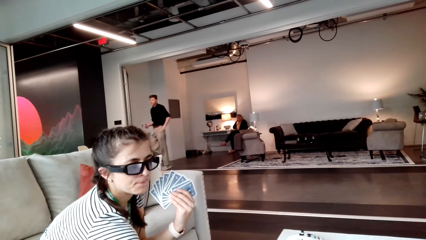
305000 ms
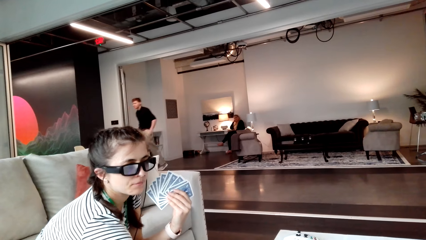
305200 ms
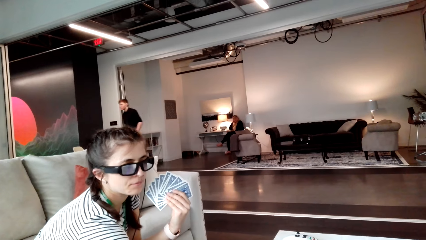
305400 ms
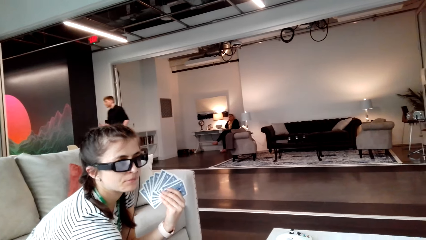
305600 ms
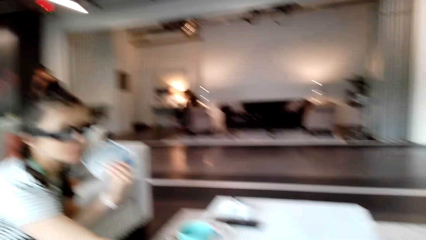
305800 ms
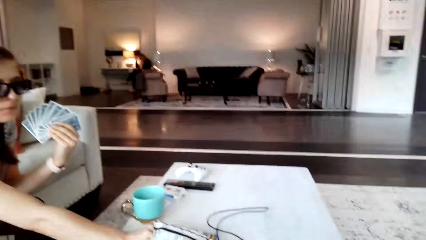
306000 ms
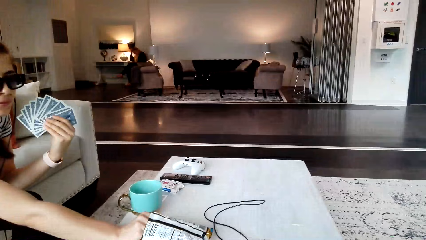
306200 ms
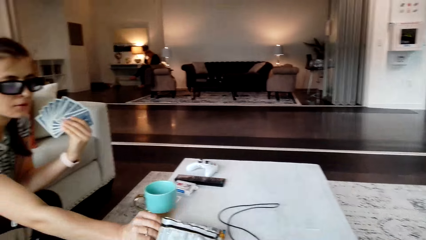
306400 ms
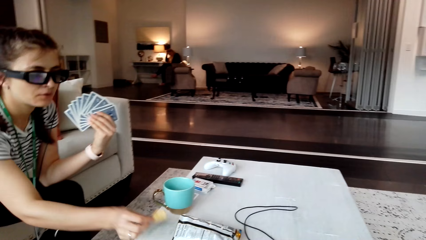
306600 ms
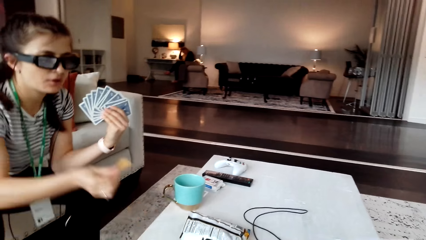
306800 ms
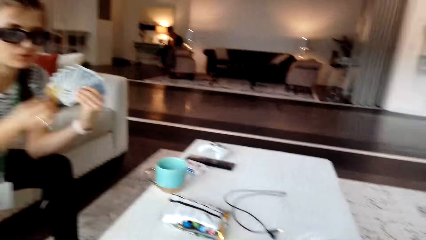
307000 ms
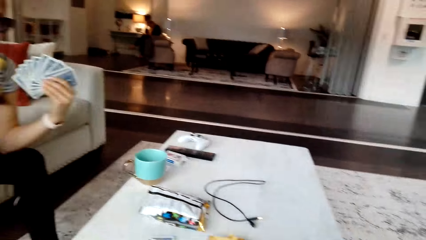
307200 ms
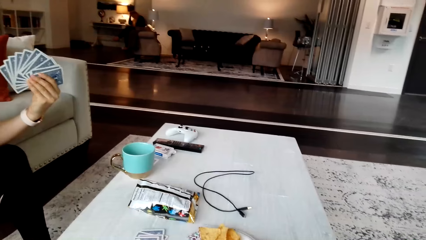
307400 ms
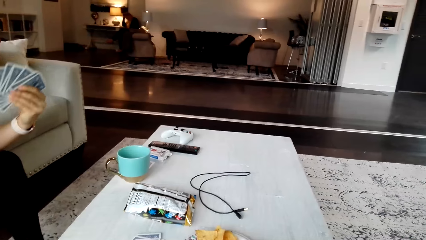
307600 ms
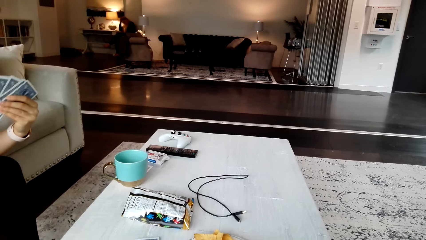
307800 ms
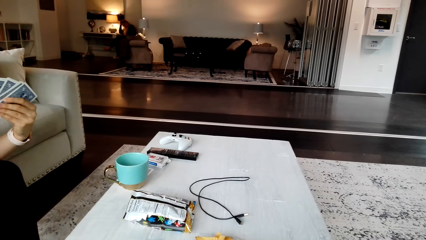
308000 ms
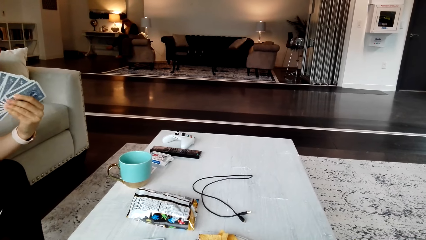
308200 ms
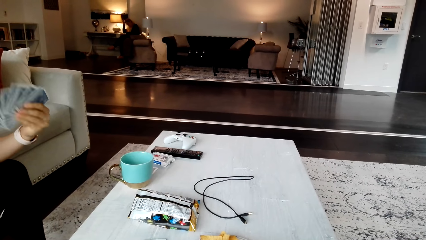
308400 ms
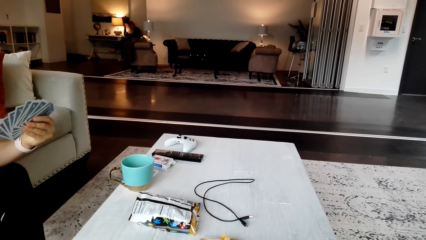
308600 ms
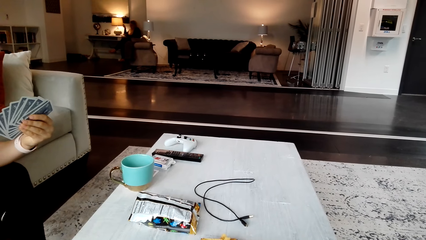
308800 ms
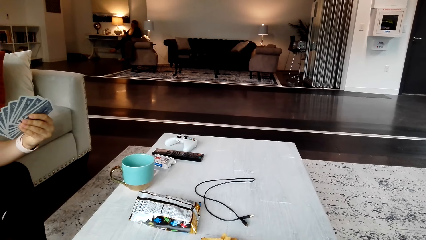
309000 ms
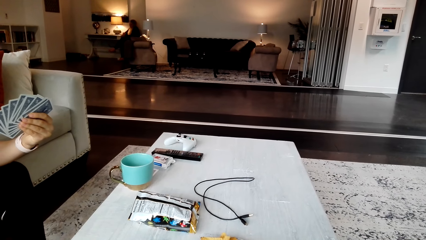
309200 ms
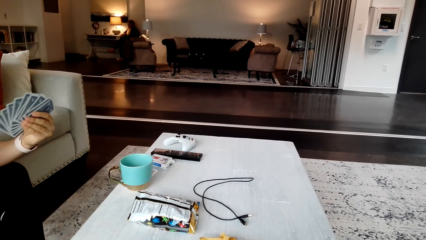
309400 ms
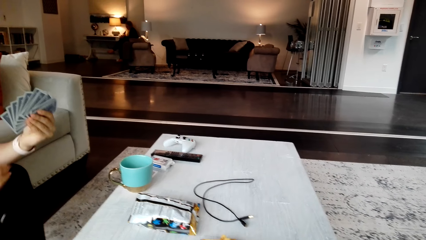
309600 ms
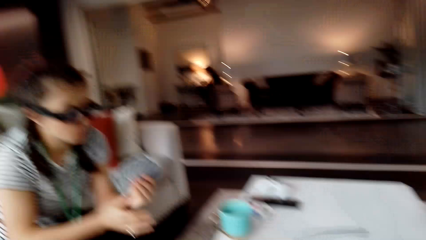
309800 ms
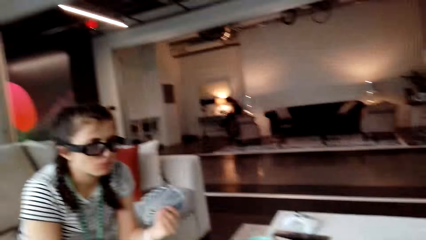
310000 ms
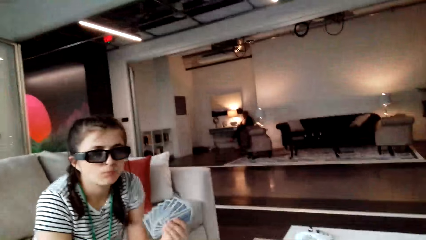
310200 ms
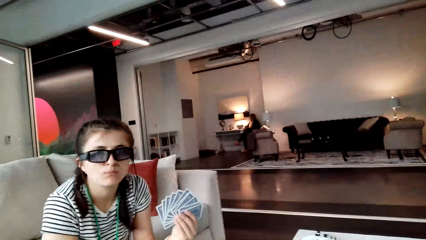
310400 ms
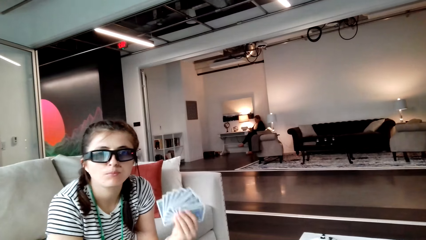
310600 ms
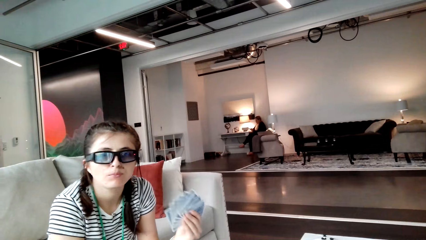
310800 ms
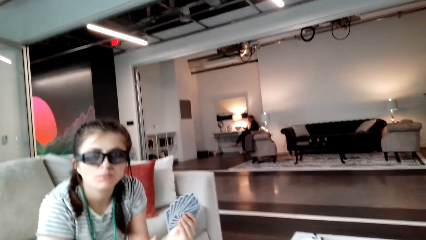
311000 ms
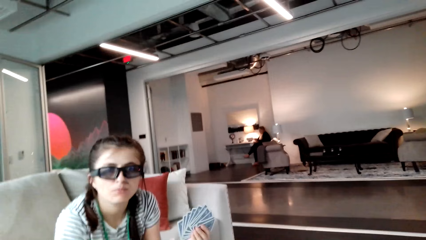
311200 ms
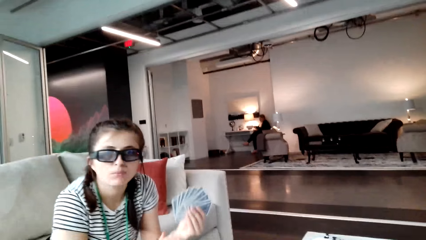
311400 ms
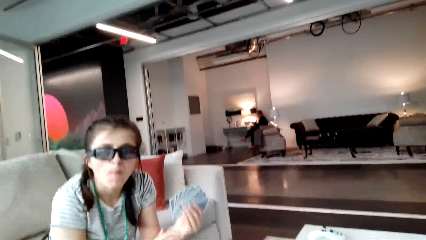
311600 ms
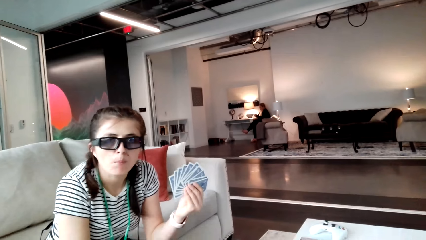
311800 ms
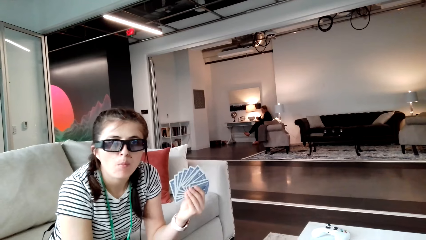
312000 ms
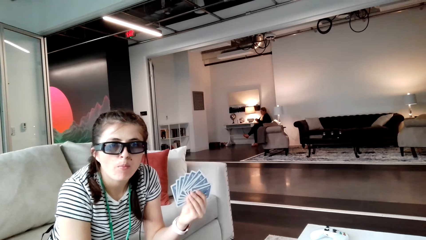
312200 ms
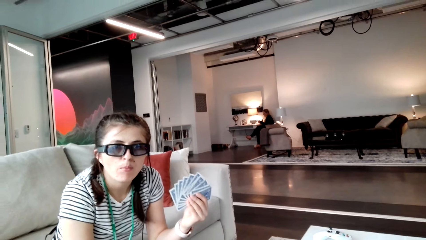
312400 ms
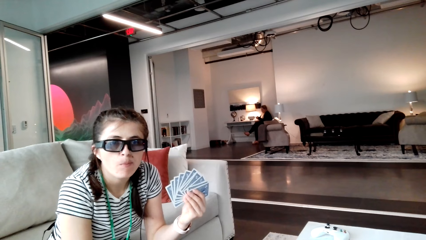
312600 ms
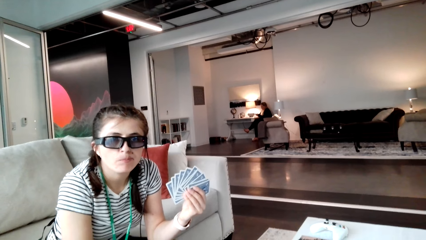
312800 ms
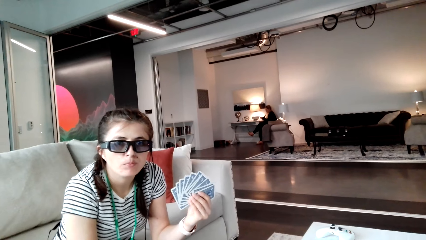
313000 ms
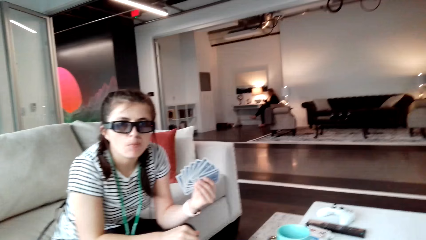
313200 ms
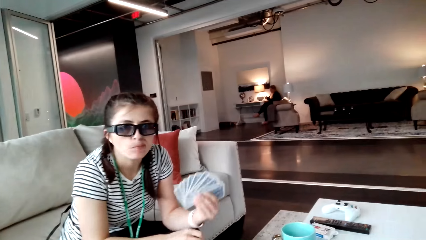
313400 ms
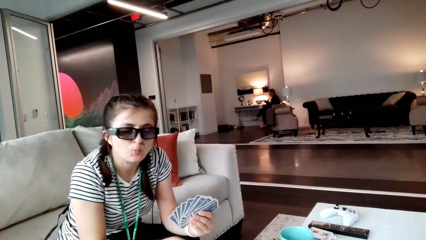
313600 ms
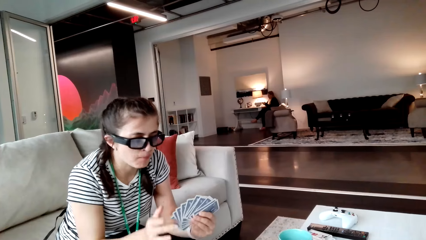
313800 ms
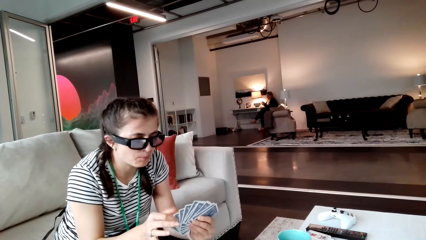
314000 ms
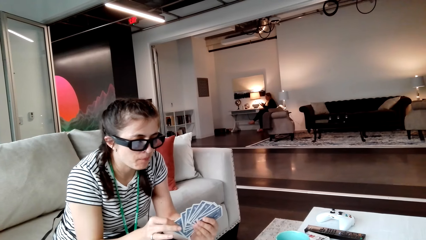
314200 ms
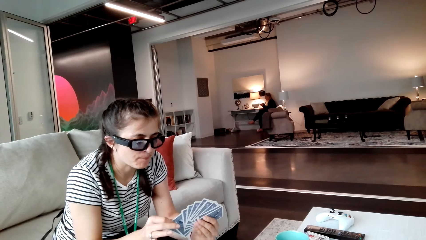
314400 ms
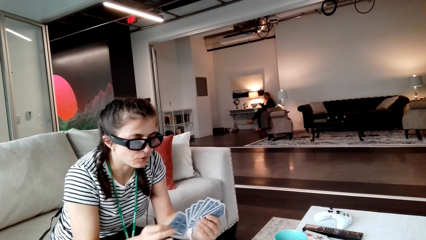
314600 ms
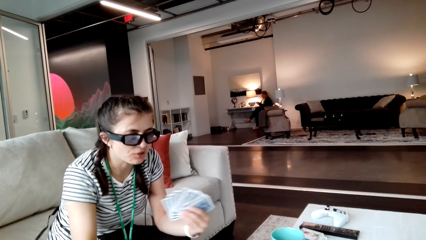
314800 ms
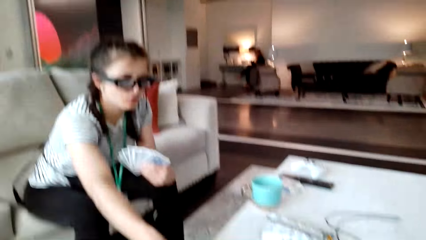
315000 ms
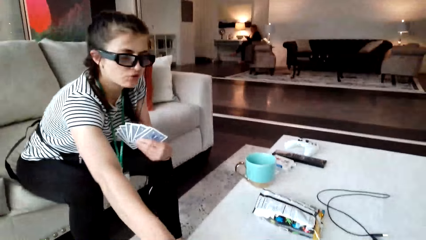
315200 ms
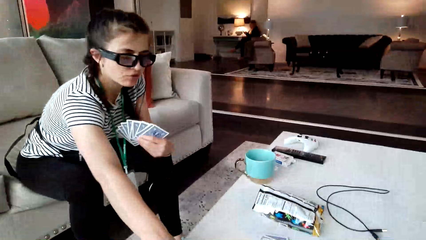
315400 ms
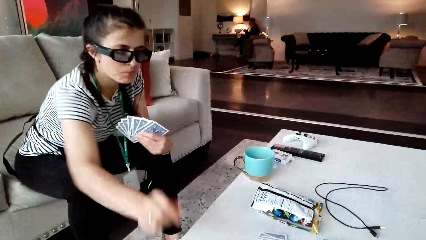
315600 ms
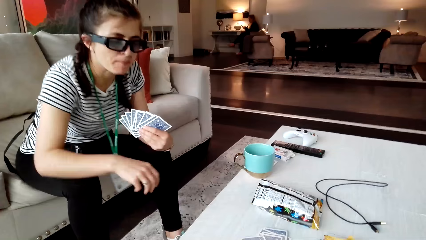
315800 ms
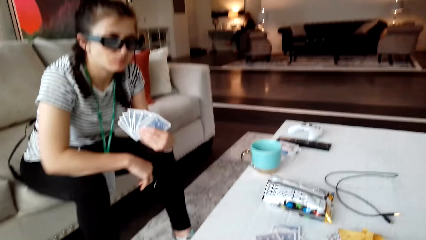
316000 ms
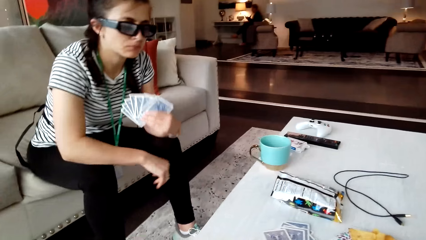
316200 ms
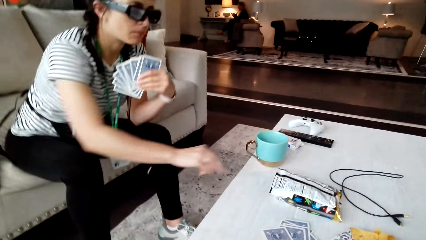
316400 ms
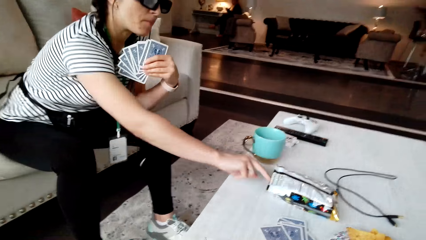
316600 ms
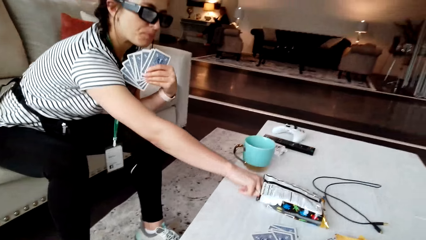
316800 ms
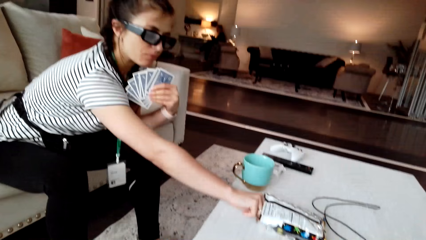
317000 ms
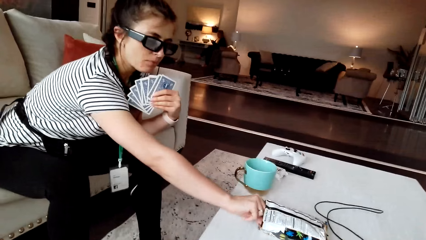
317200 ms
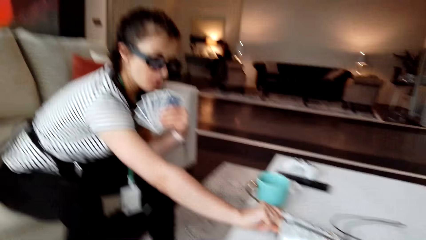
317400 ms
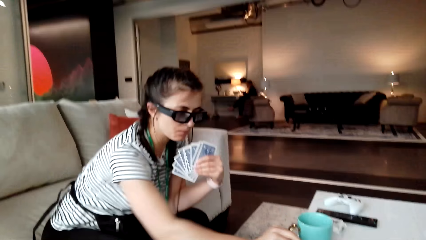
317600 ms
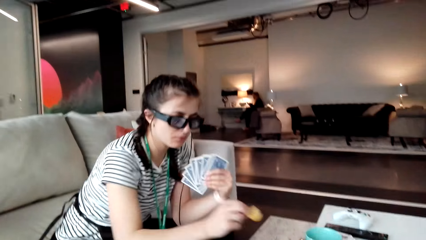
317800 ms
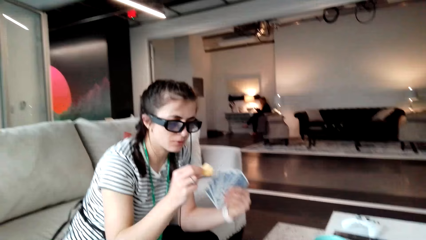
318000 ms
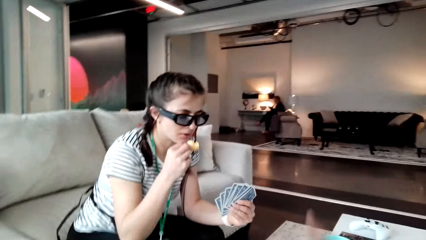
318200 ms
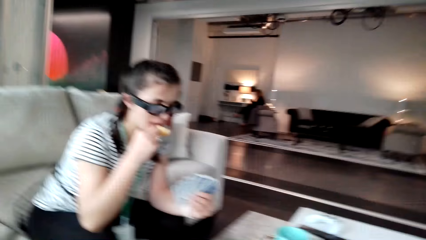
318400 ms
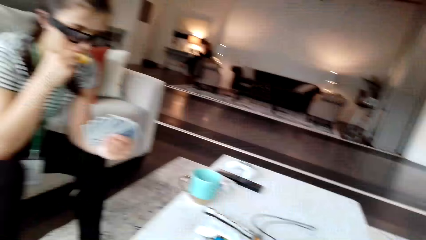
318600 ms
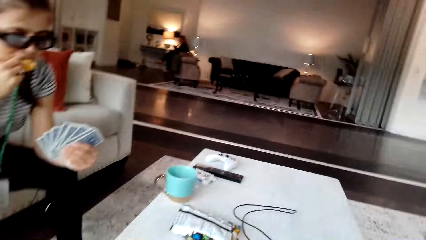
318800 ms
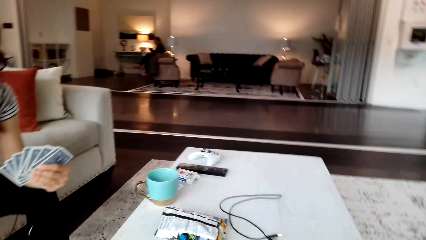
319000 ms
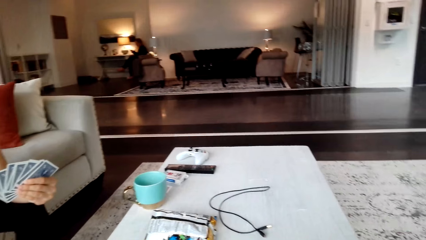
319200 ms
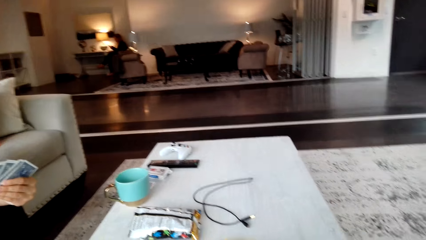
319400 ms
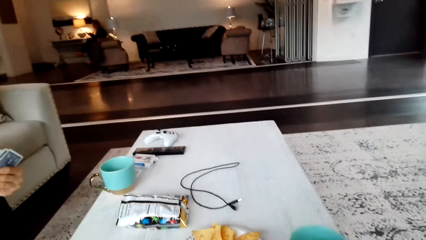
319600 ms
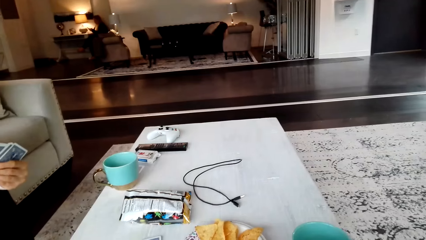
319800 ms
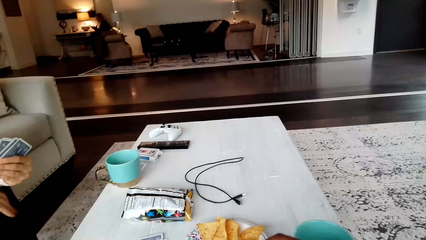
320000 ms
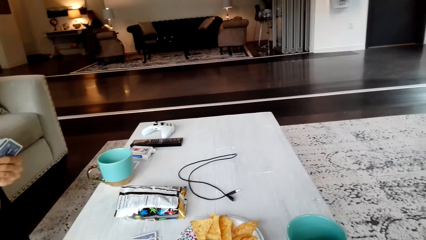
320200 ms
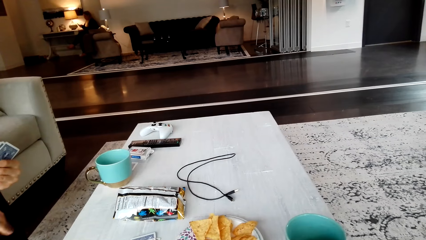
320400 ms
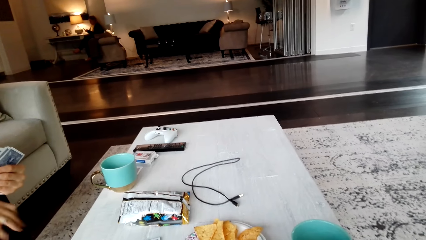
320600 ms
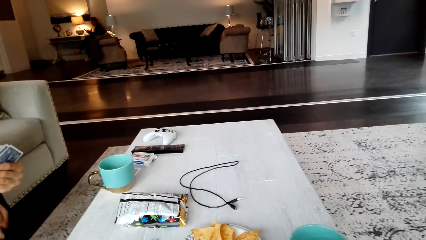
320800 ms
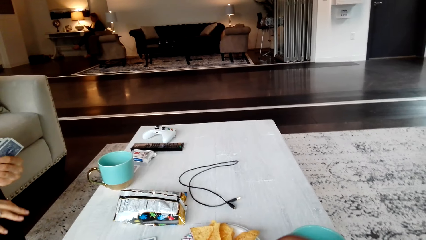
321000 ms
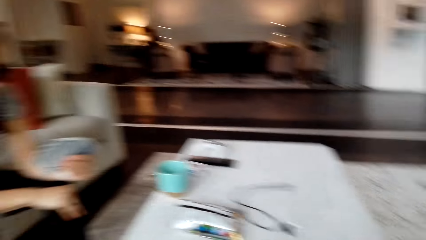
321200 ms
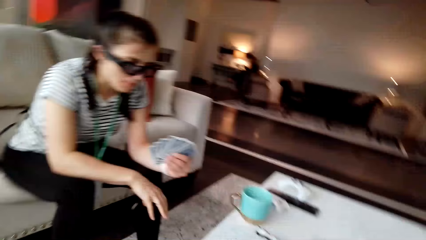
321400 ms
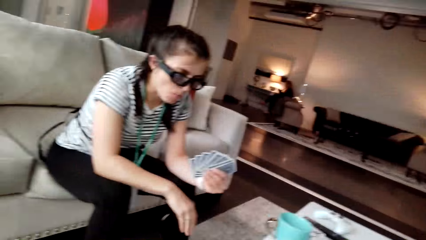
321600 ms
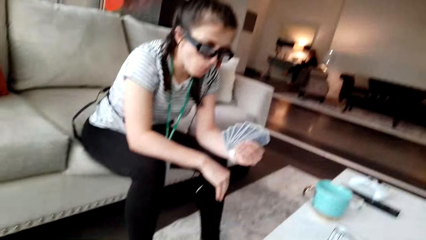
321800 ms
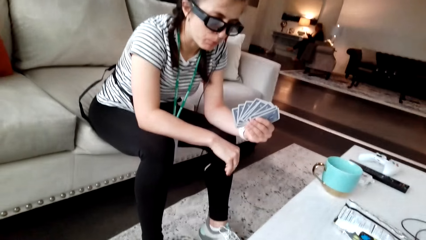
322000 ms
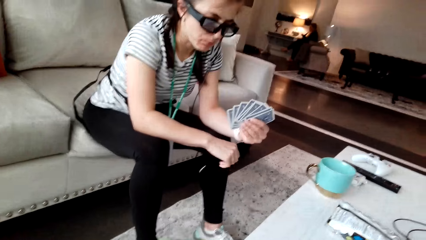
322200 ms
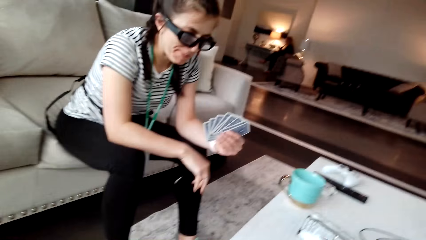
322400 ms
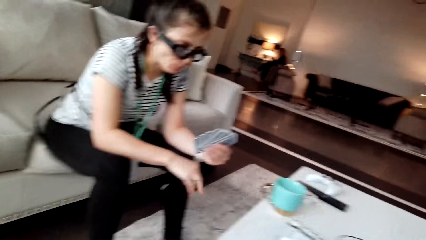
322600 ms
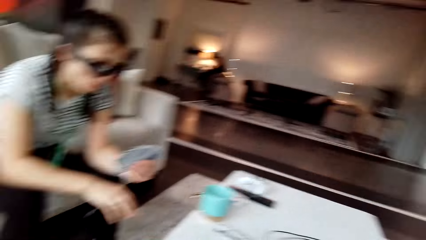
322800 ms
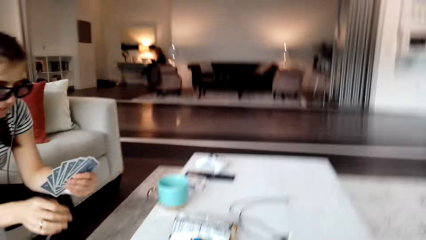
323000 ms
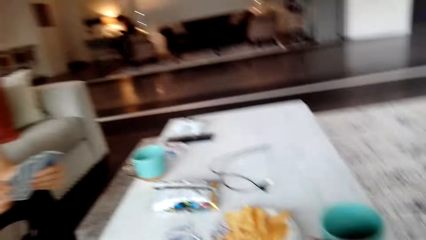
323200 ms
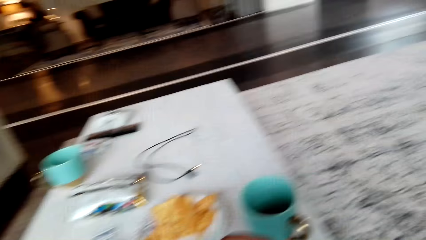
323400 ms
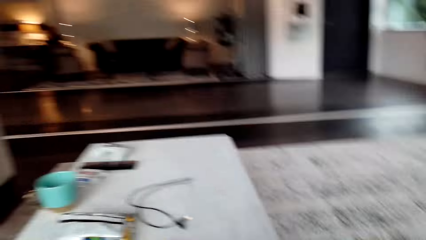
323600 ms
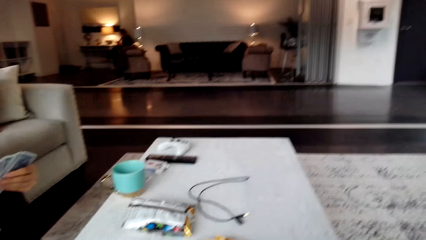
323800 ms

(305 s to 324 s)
A woman removes crisps from the packet. The woman interacts with the camera wearer. The camera wearer looks at the woman. The woman removes a card and puts the card on the table. The woman removes the crisps from the packet and eats the crisps. The camera wearer looks around. The woman moves the hand. The camera wearer looks at the woman.
